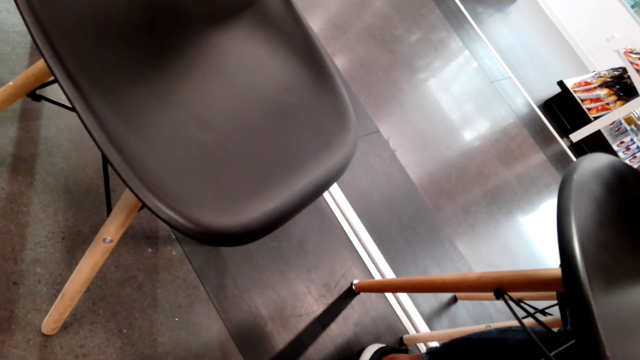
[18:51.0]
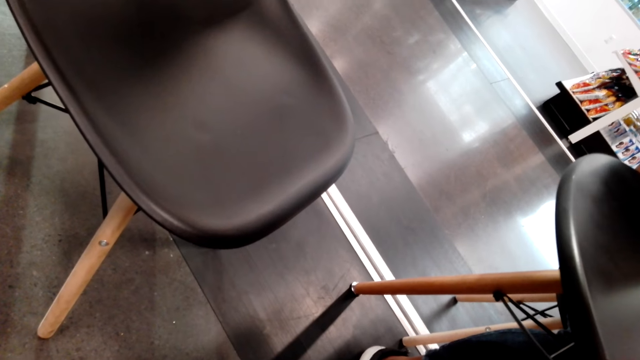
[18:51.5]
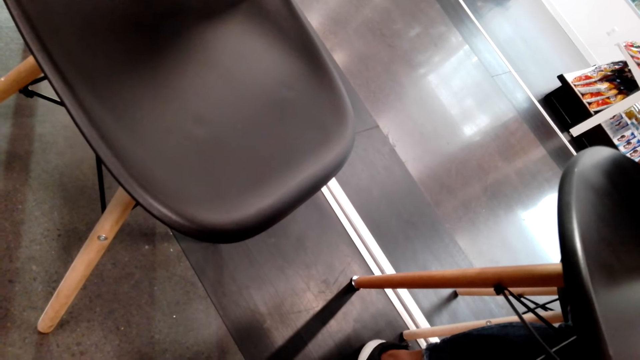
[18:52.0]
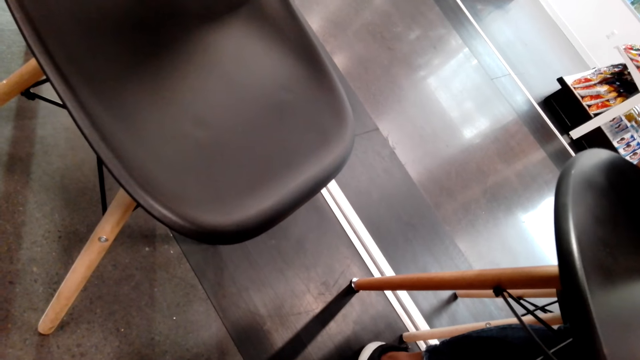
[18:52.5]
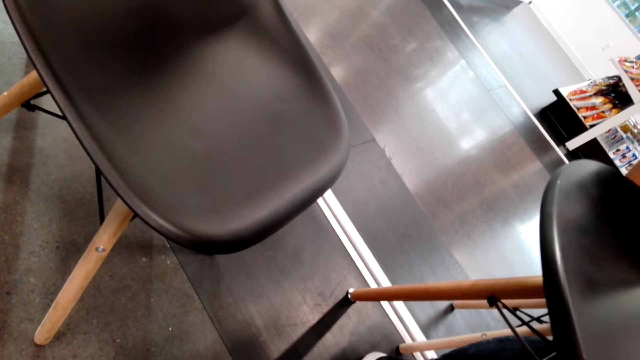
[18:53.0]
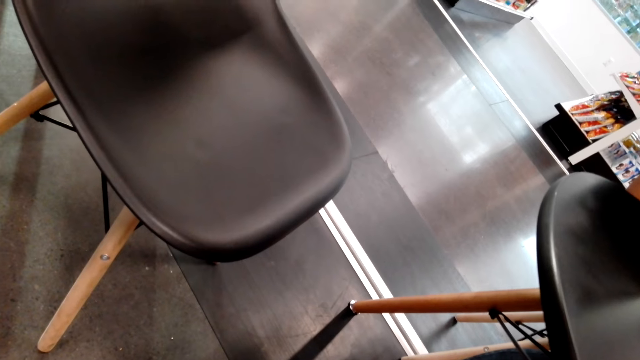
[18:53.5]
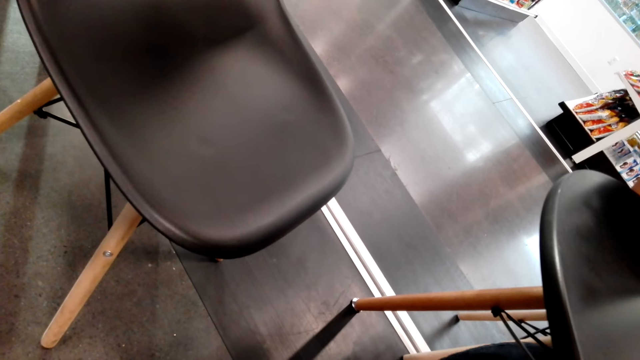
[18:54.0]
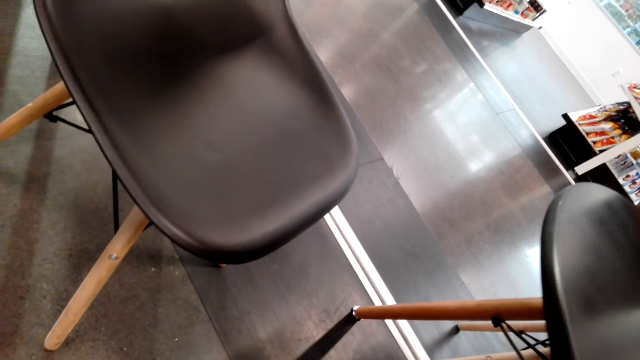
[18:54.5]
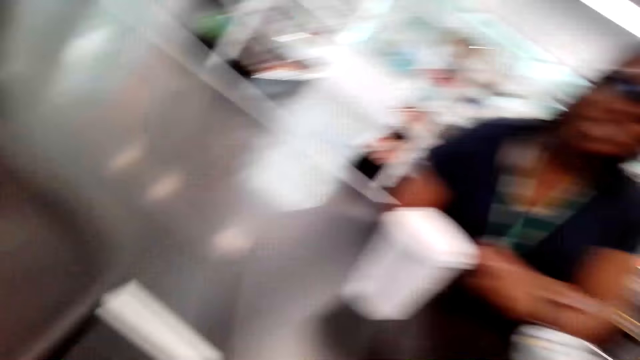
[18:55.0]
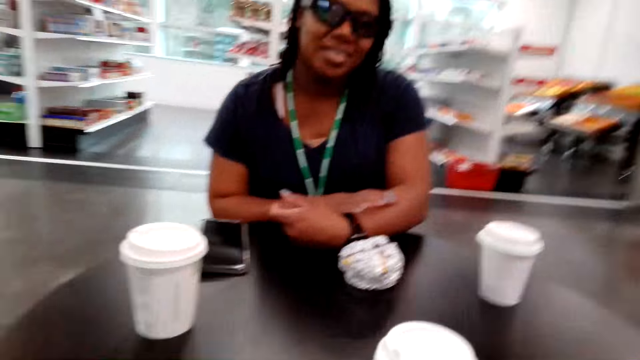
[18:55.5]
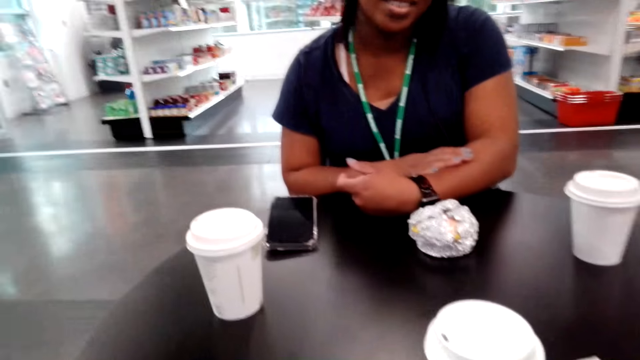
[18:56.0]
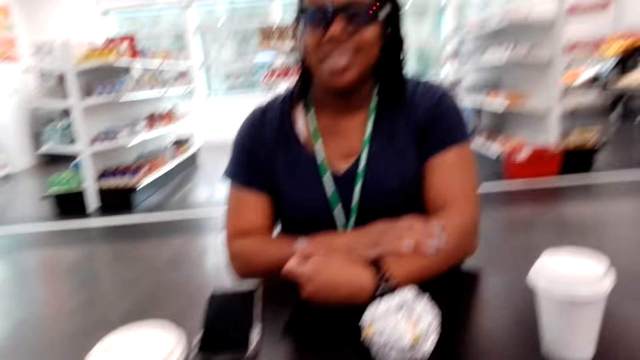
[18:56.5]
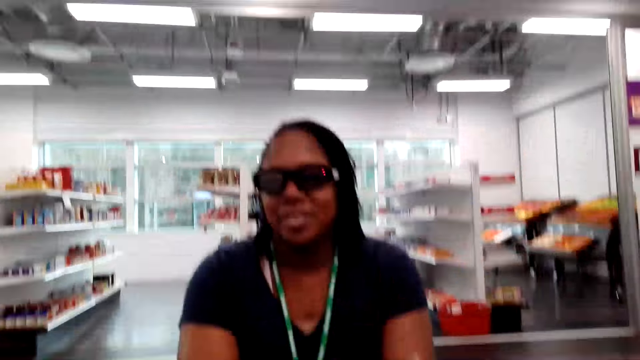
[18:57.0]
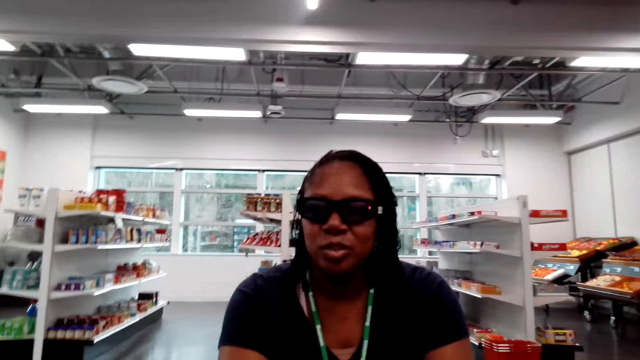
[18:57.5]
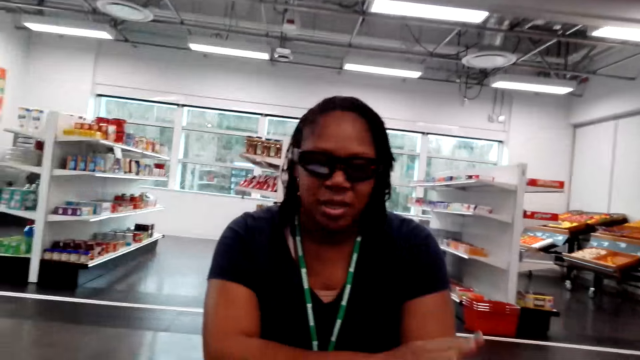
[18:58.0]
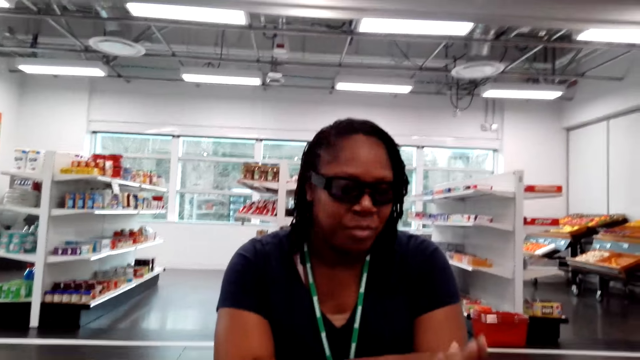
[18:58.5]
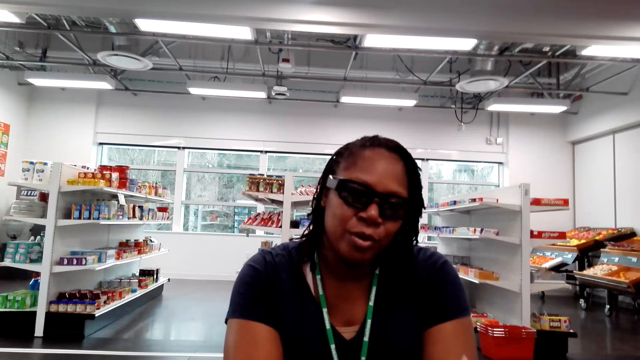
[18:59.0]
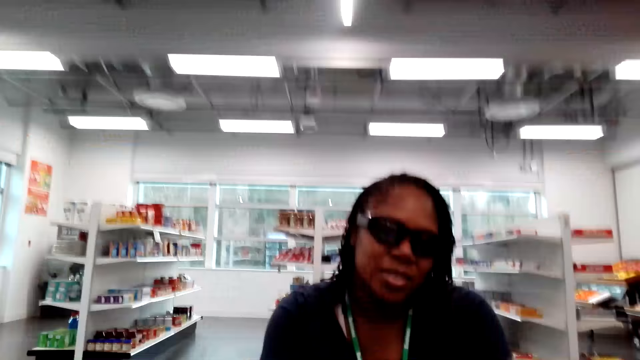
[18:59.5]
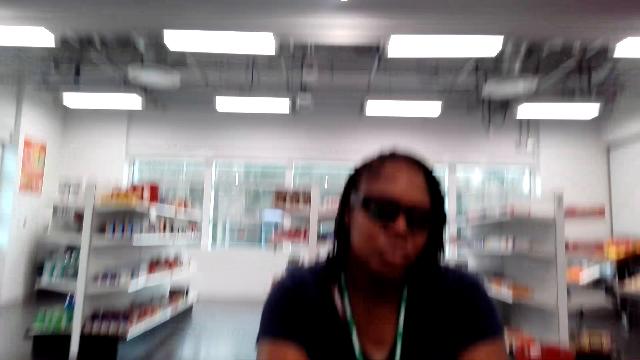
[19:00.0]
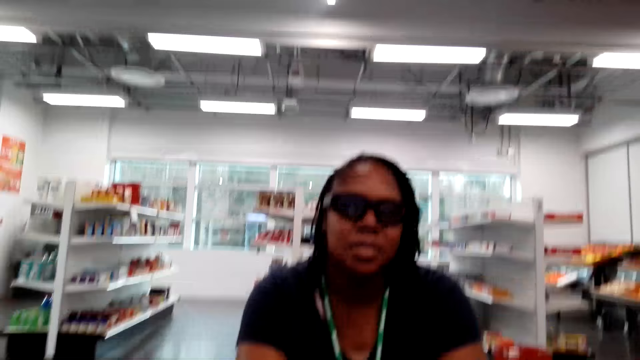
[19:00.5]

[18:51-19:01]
The camera wearer looks around.

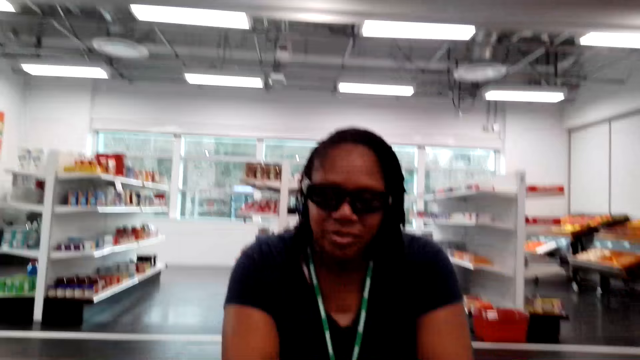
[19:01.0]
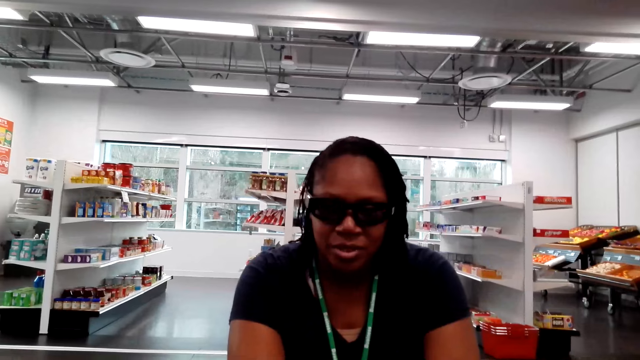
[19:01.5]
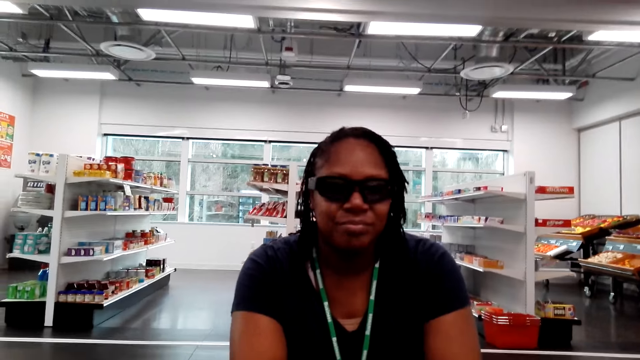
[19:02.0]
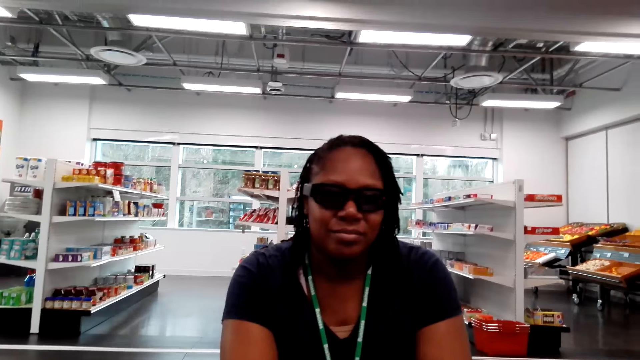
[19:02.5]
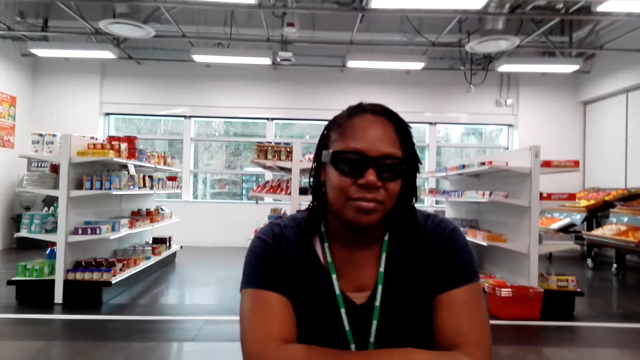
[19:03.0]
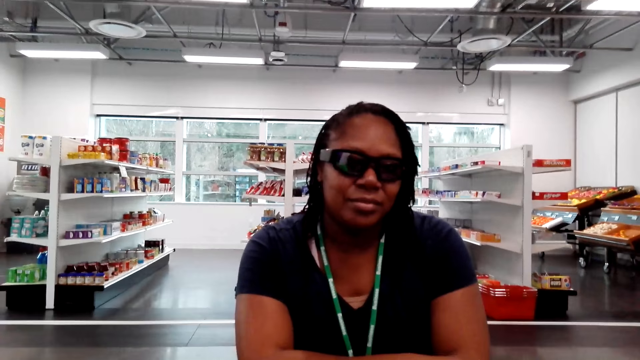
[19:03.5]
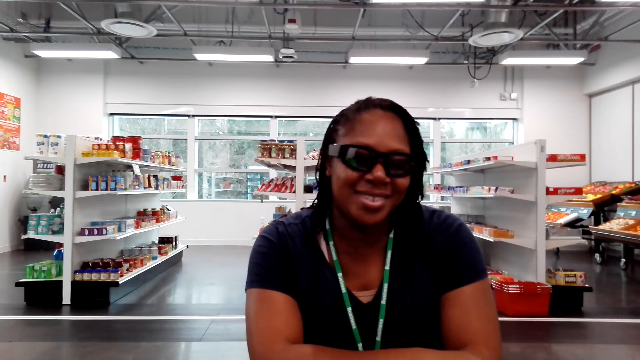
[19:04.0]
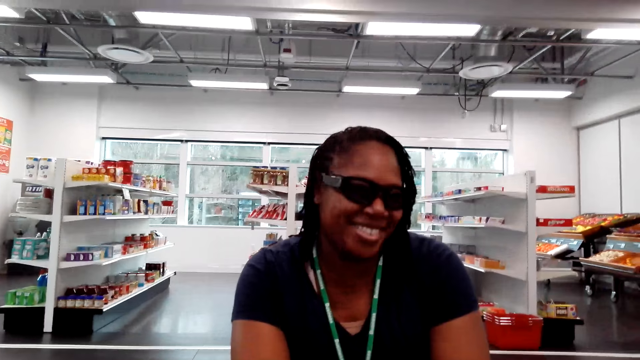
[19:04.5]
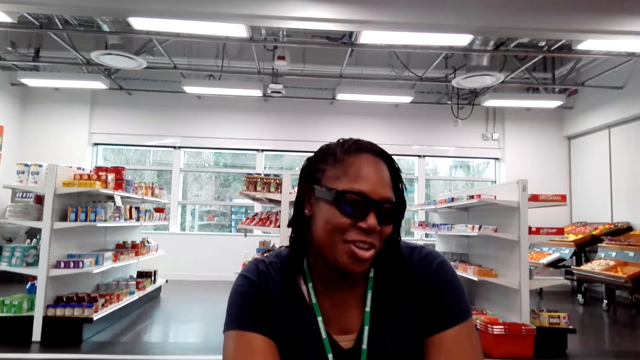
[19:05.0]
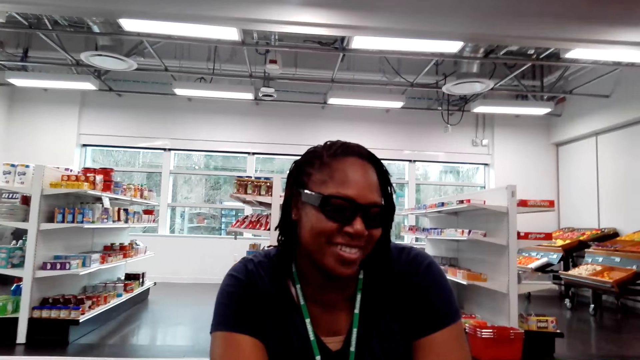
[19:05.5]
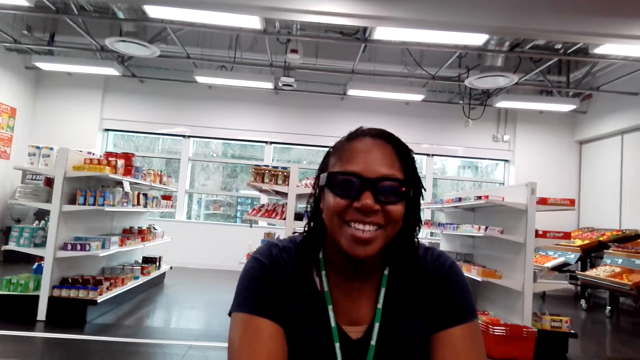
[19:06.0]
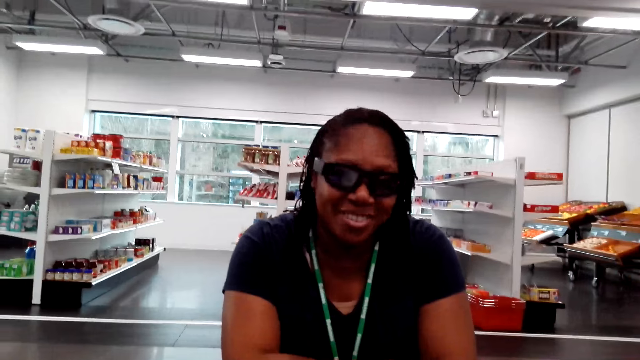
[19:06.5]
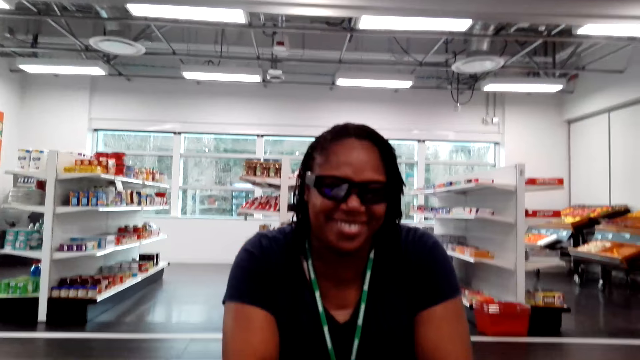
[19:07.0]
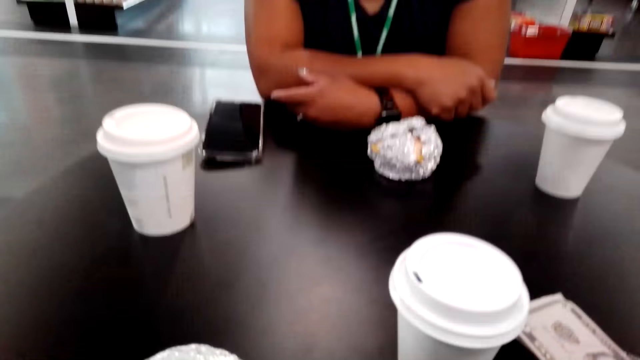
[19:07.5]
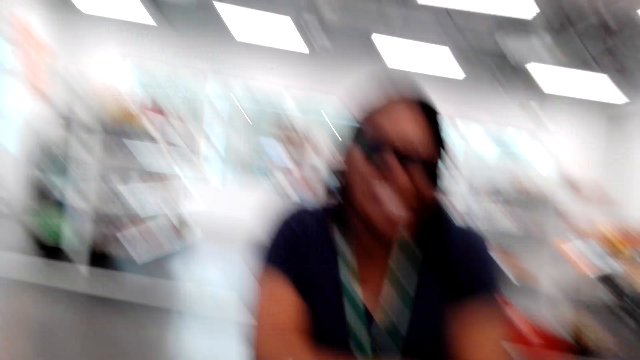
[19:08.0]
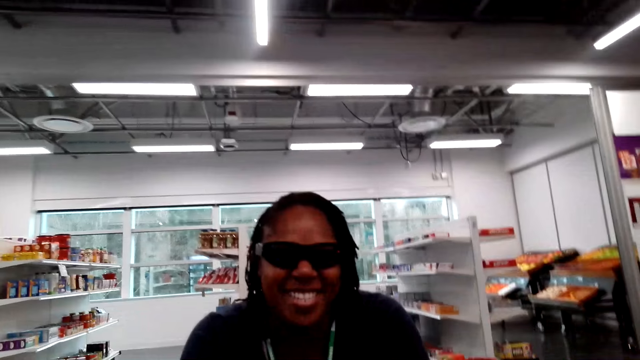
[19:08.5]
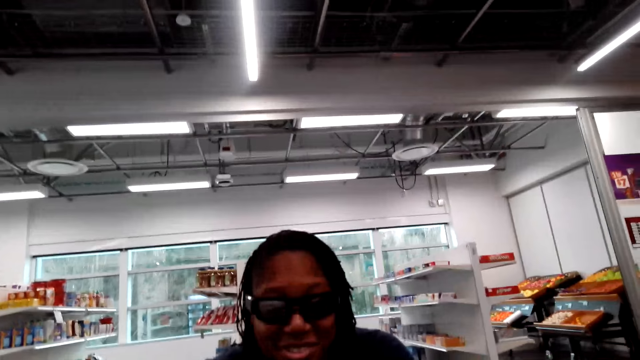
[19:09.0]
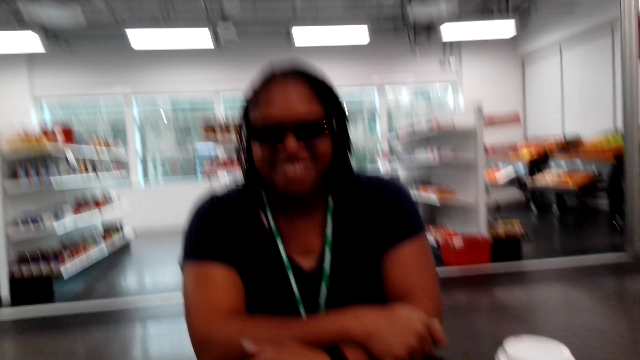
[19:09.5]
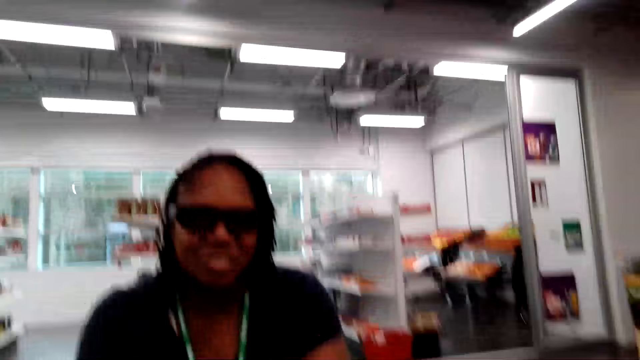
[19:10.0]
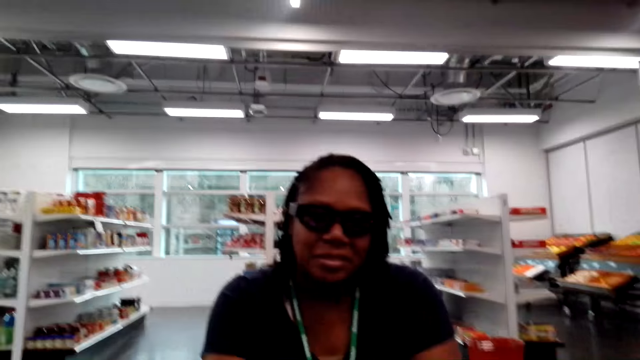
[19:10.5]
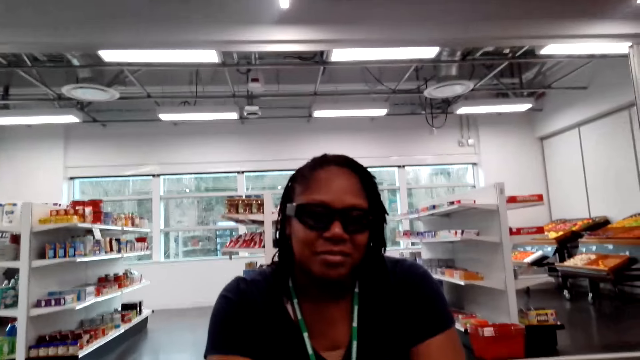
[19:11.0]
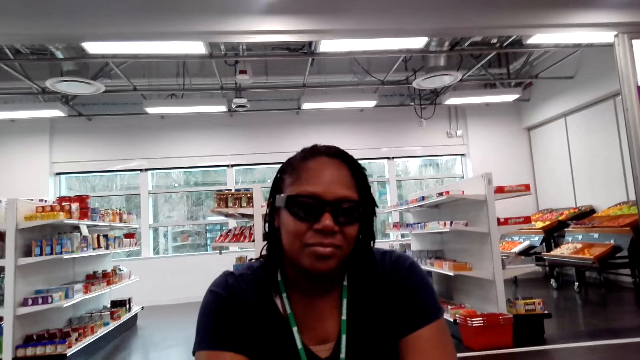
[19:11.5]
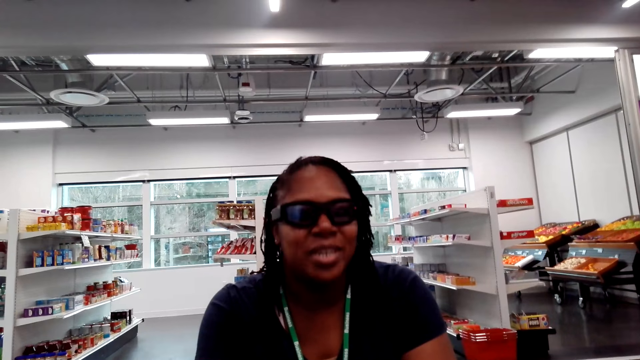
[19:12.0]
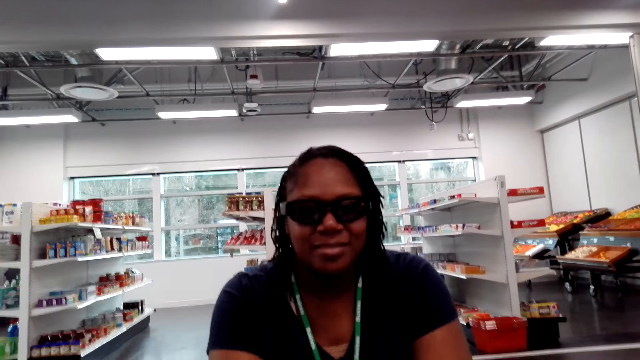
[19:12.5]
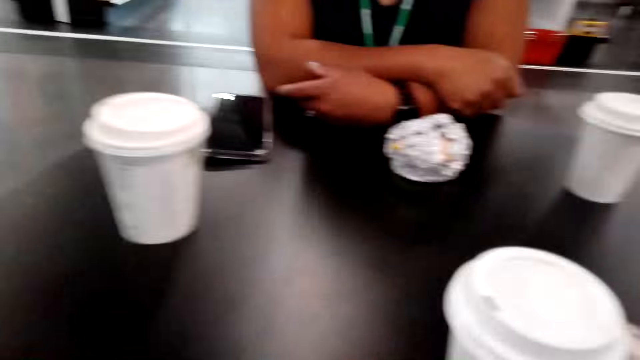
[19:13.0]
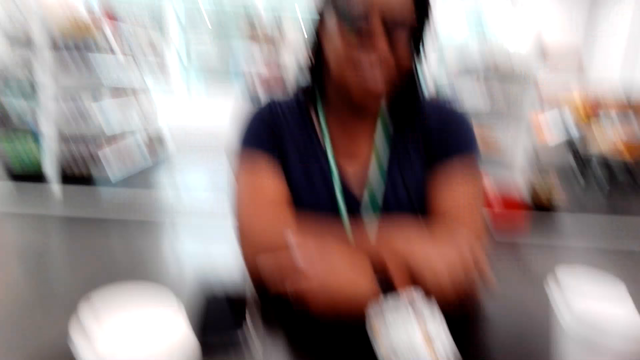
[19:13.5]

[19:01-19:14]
A woman nods her head. The camera wearer looks around.
